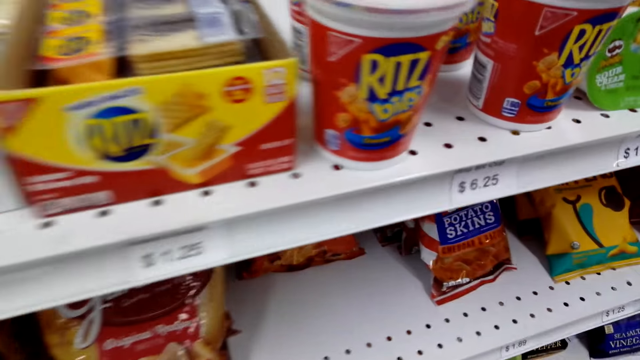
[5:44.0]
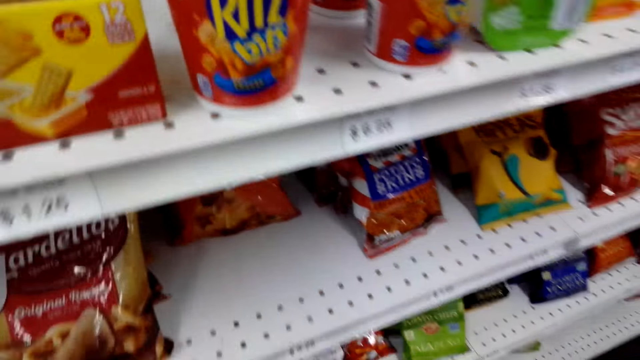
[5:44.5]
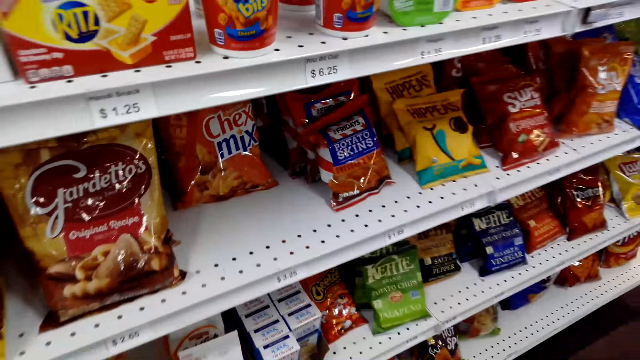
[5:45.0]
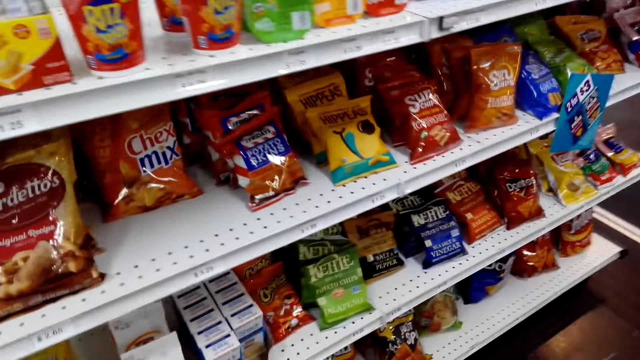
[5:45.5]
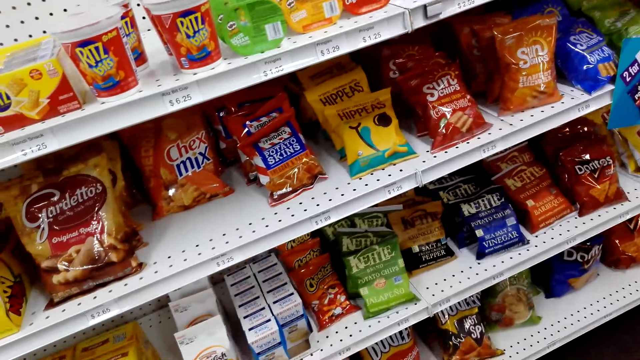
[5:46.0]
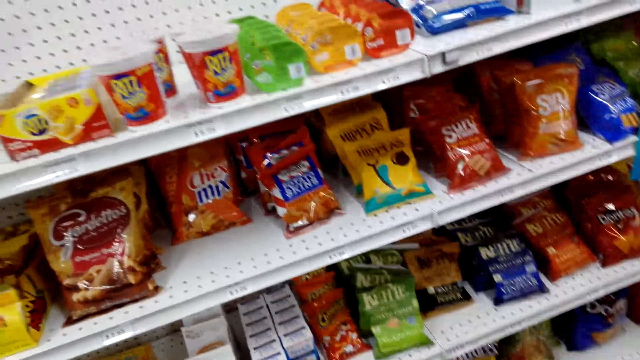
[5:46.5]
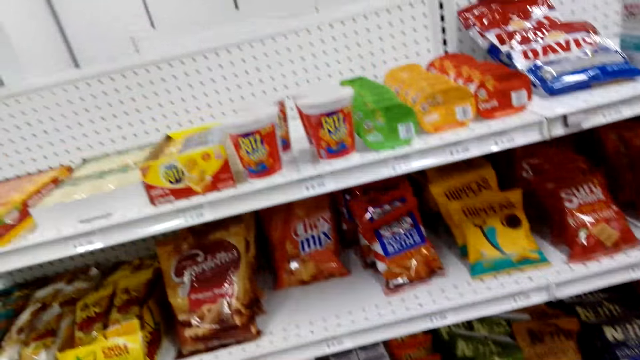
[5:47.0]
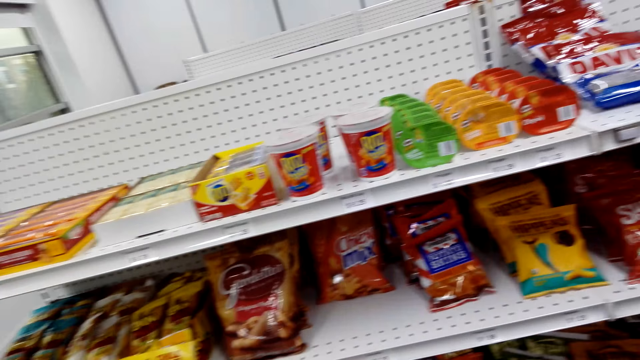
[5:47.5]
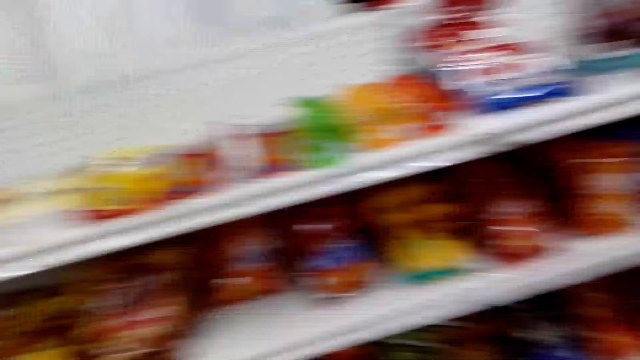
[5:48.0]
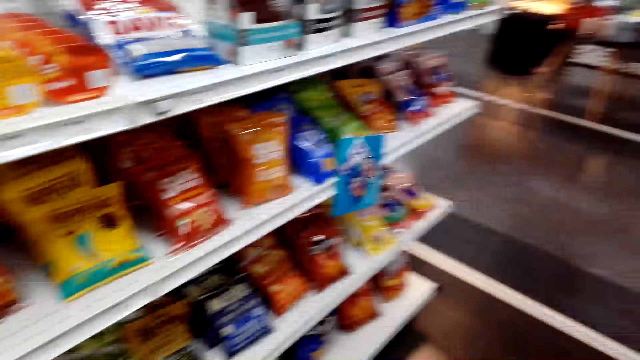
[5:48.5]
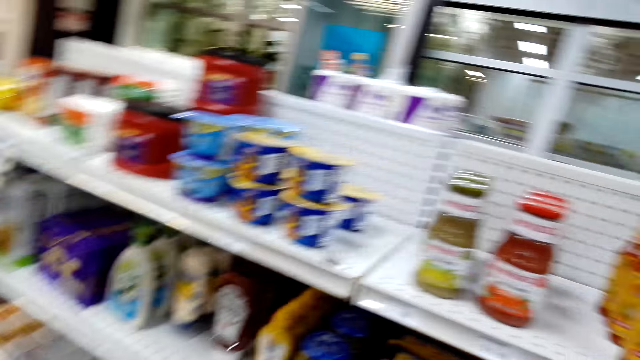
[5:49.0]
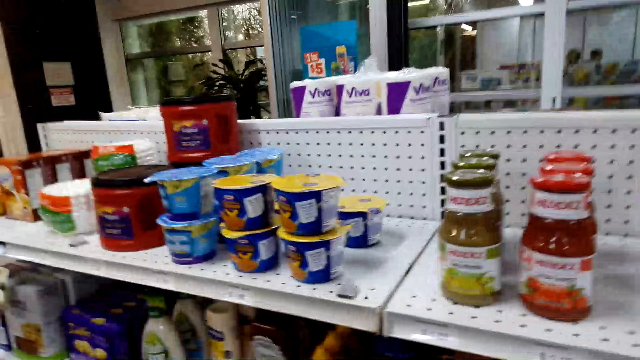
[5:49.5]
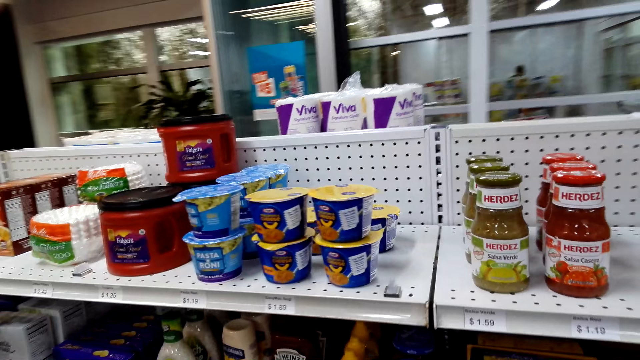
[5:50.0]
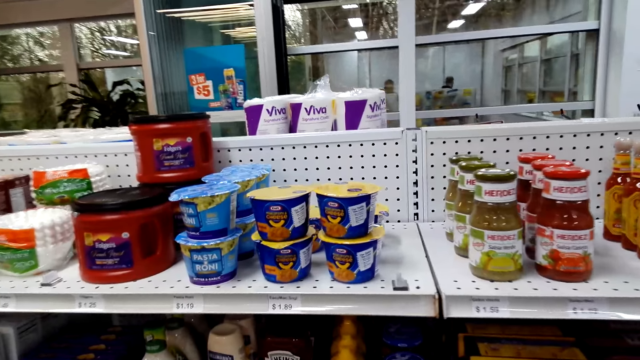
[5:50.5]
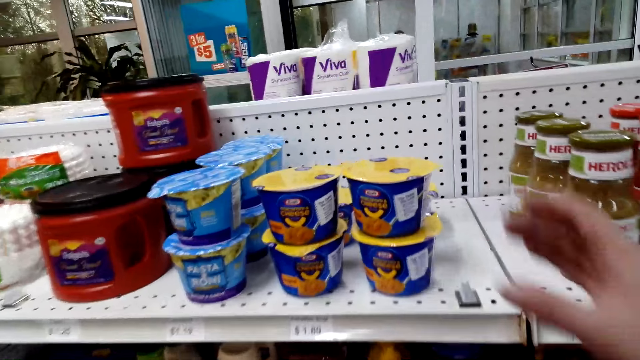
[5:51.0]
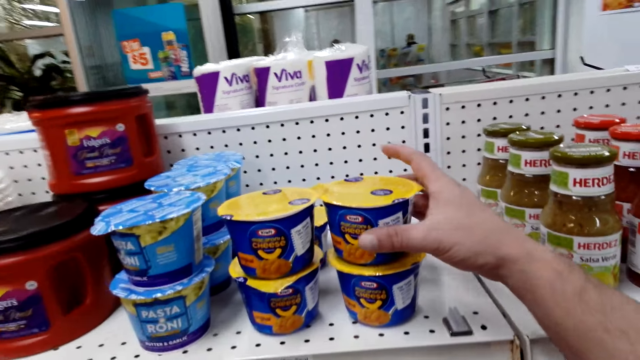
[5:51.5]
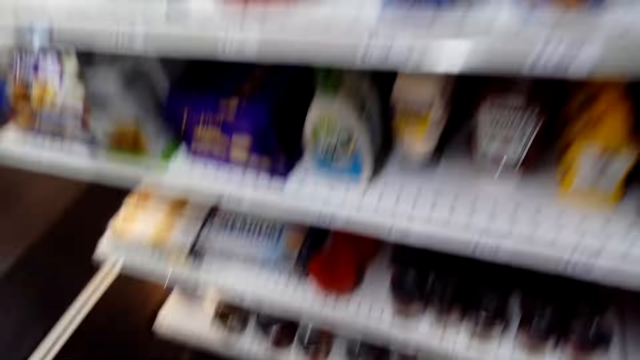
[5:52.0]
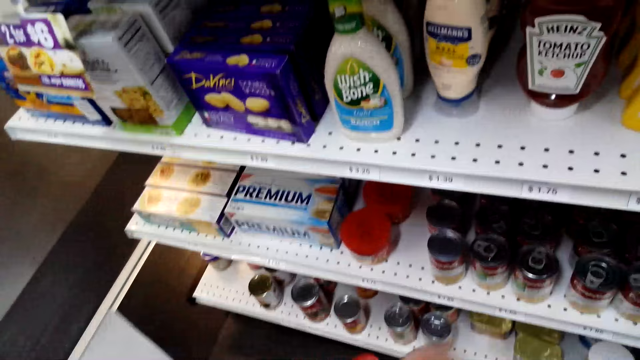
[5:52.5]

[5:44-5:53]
The camera wearer picks cheese from the shelf. They put the cheese in the bucket.

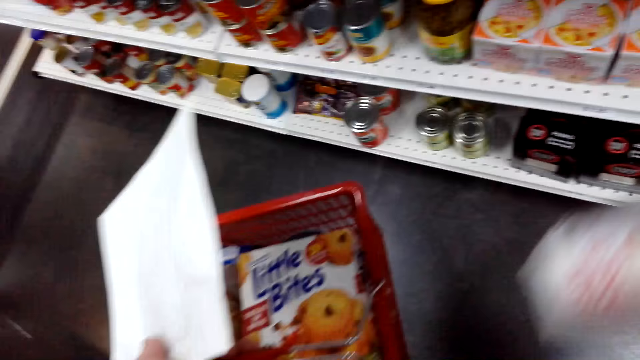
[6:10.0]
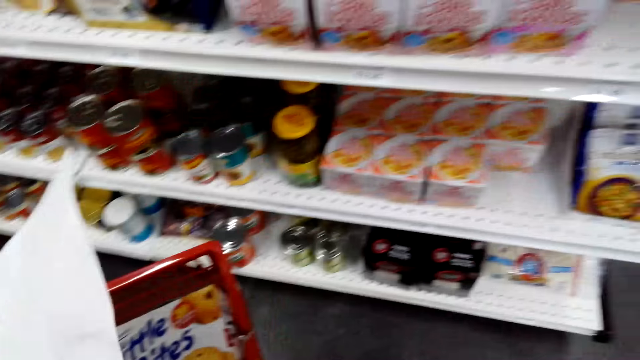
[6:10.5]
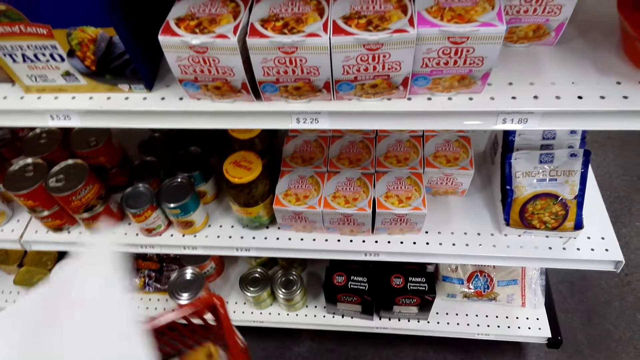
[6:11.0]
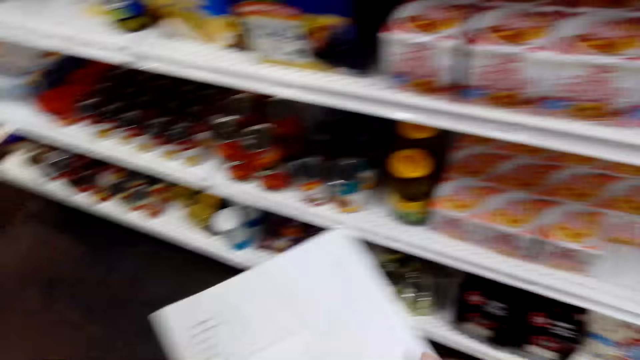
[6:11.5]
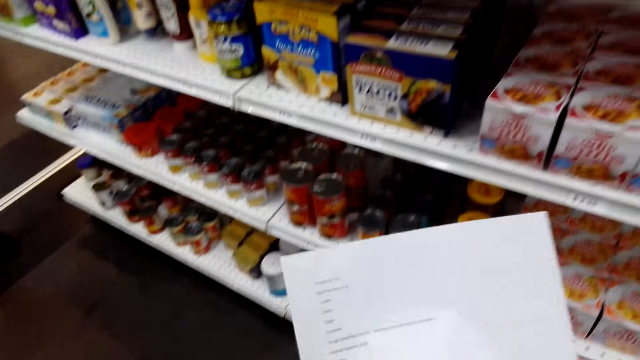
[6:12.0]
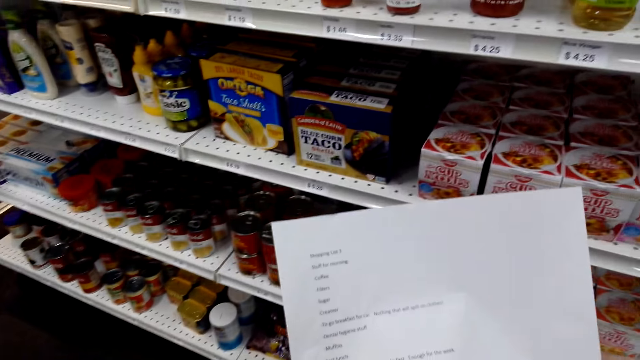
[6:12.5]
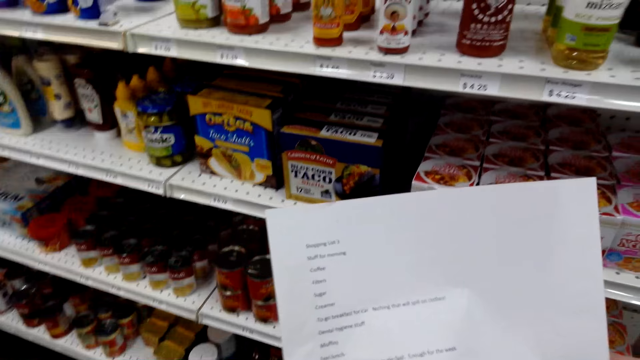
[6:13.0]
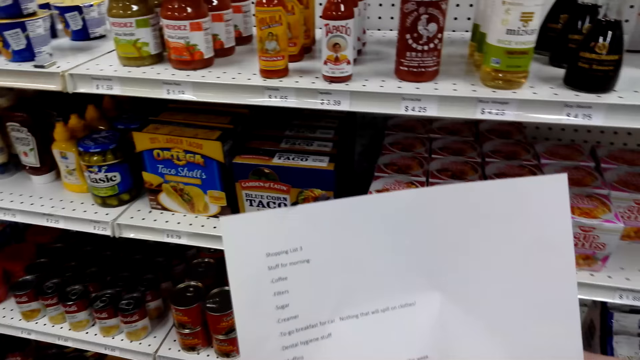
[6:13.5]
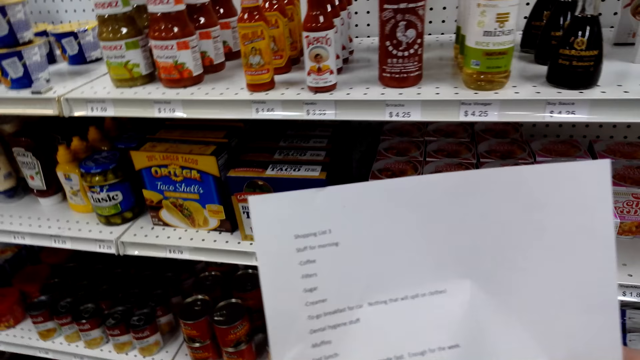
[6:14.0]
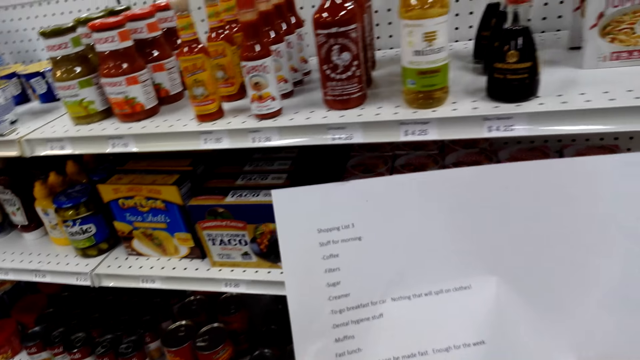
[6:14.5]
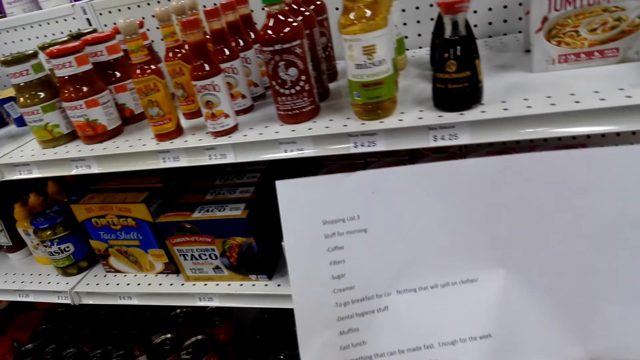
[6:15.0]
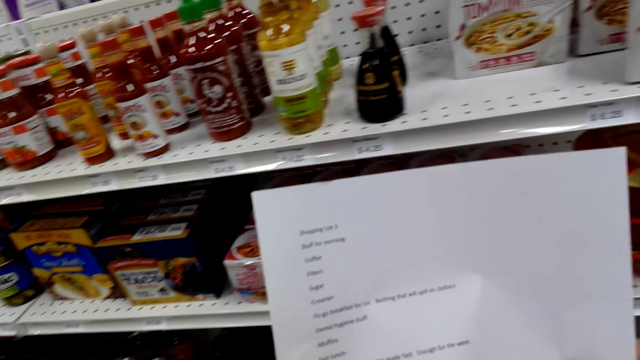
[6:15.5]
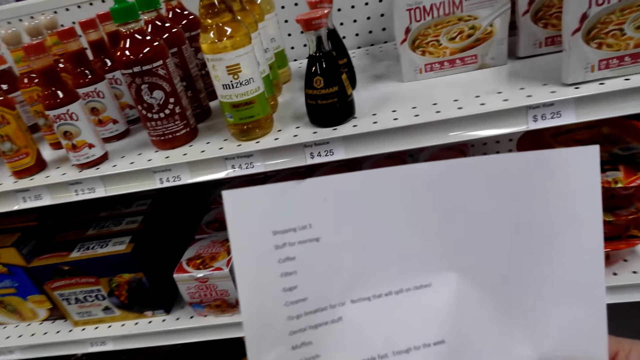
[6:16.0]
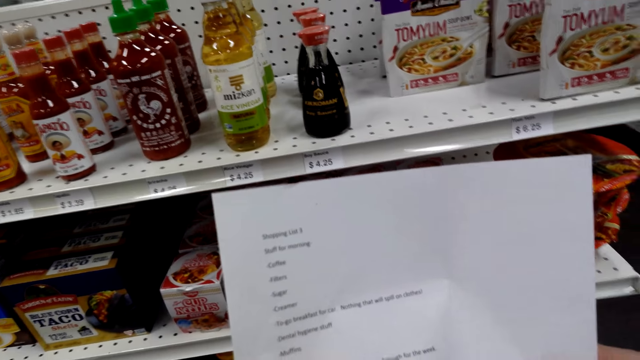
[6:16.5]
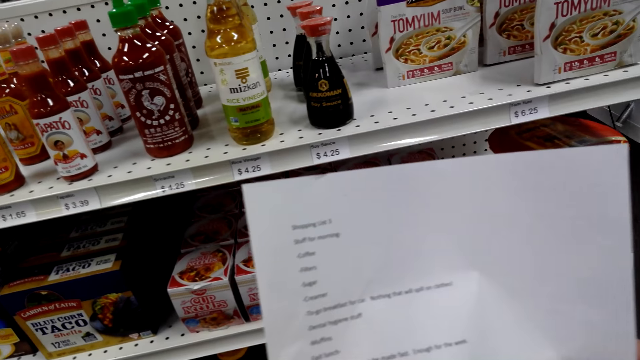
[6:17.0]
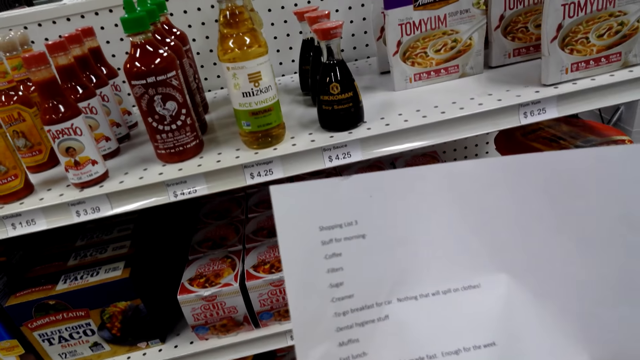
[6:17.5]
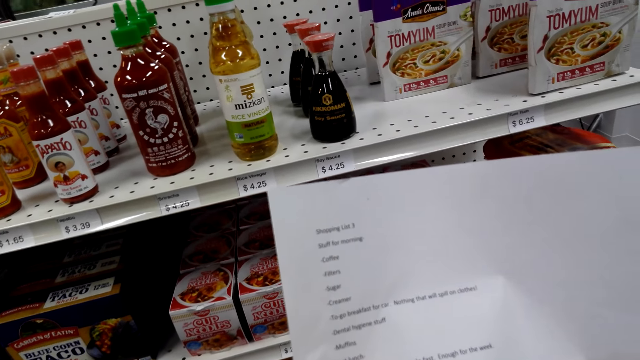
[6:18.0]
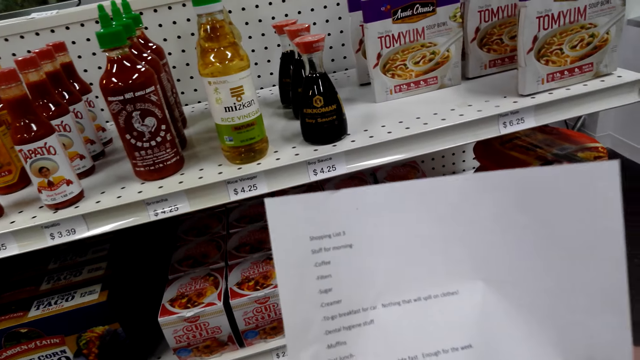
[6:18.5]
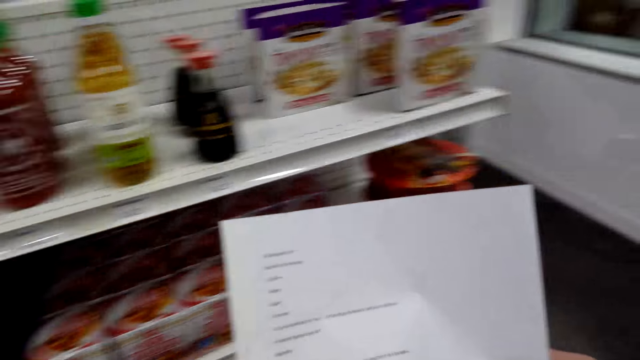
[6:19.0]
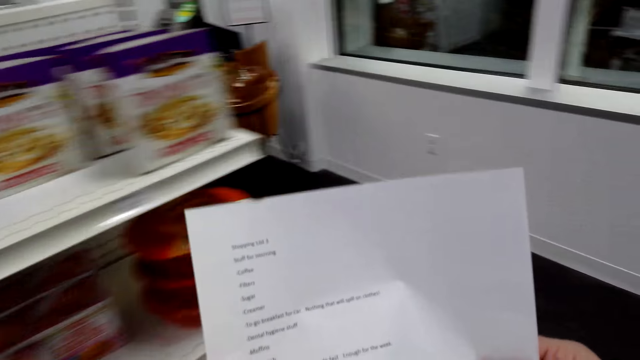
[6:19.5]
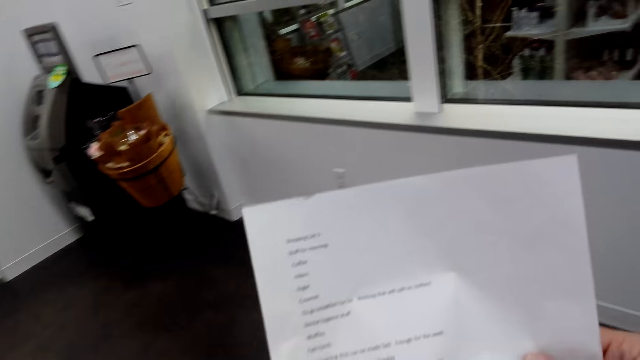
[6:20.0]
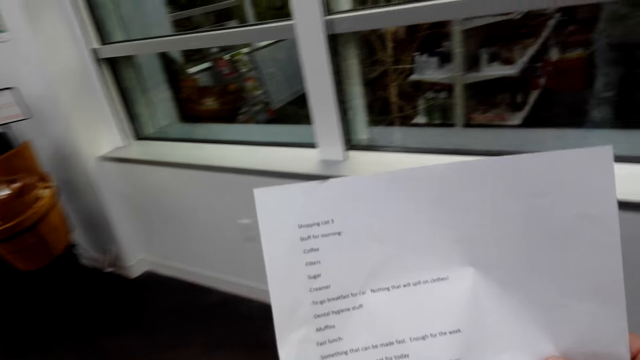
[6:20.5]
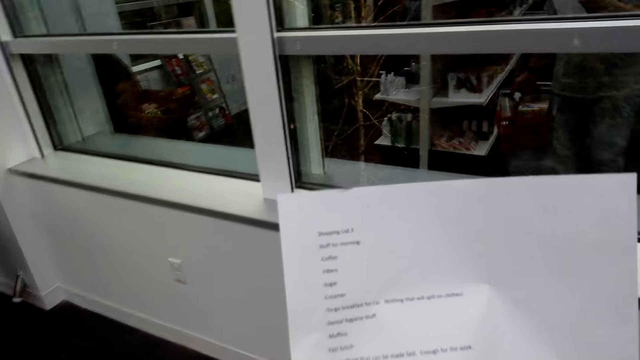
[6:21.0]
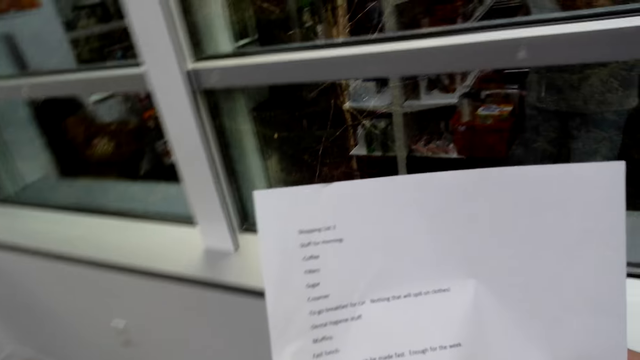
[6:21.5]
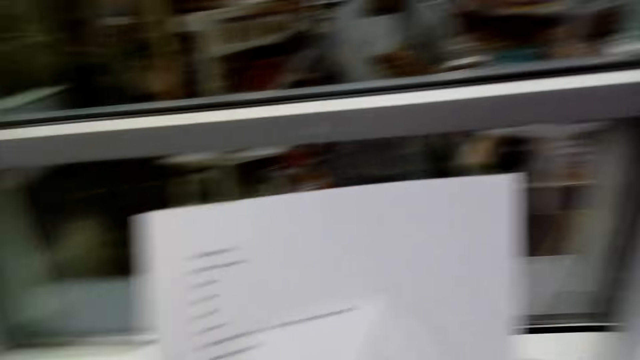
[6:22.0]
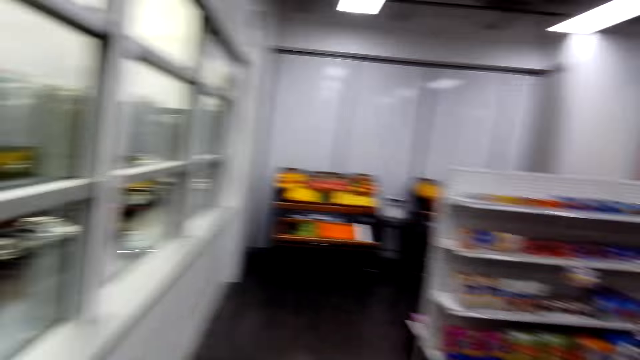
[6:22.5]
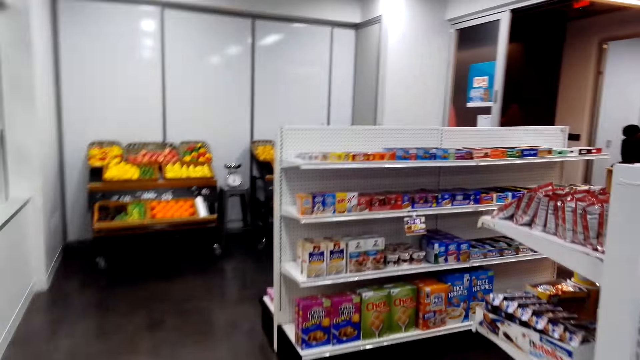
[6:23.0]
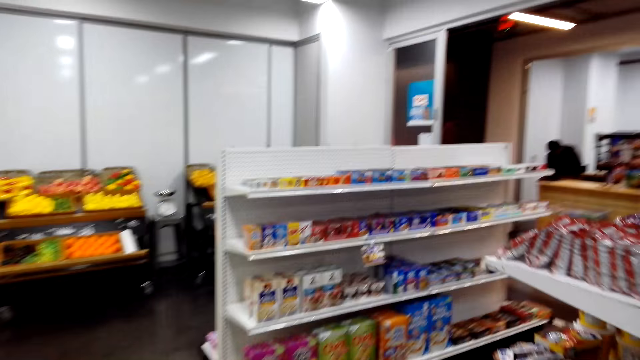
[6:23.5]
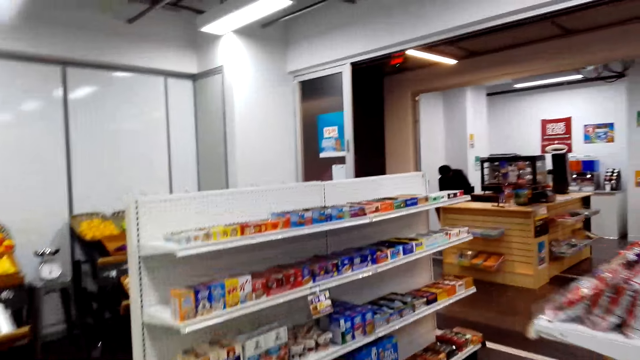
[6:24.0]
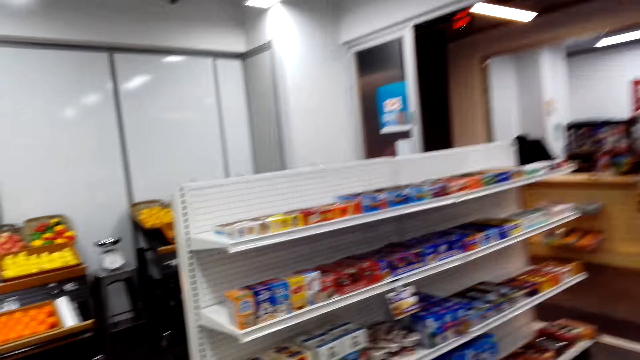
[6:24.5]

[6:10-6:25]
The camera wearer puts the noodles in the bucket. They look at the paper. They walk around the supermarket.
